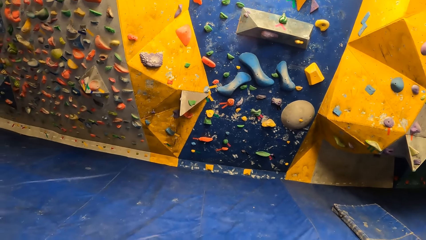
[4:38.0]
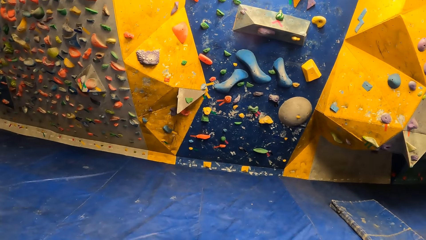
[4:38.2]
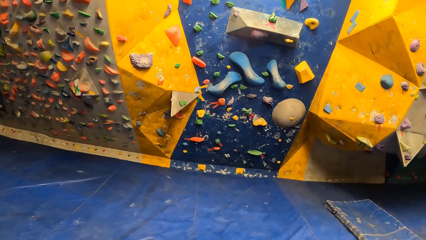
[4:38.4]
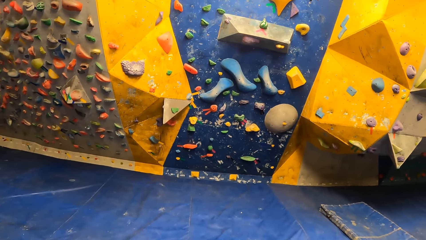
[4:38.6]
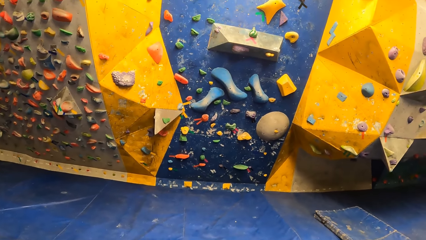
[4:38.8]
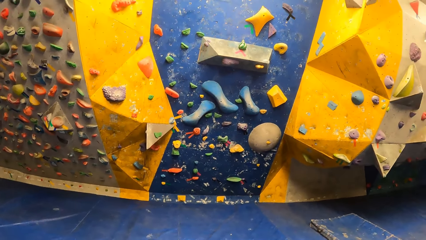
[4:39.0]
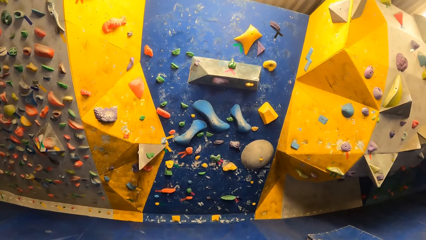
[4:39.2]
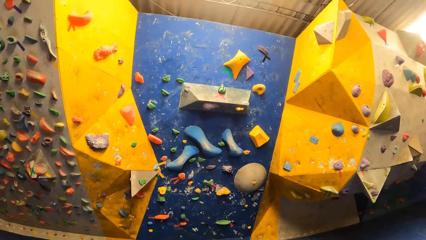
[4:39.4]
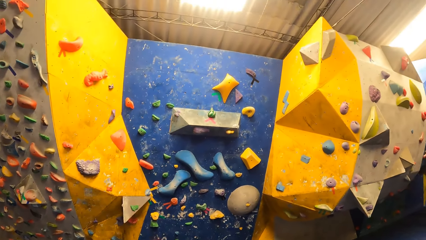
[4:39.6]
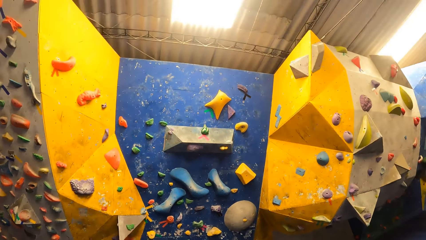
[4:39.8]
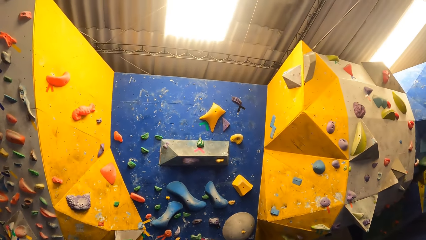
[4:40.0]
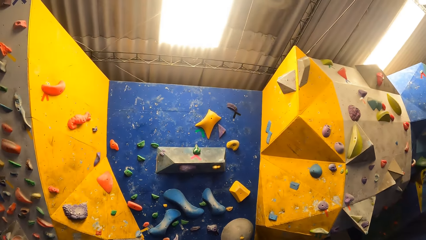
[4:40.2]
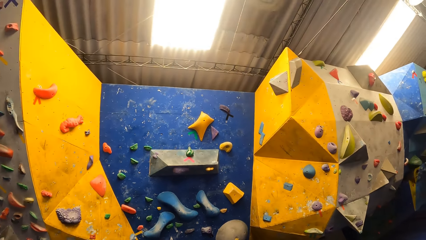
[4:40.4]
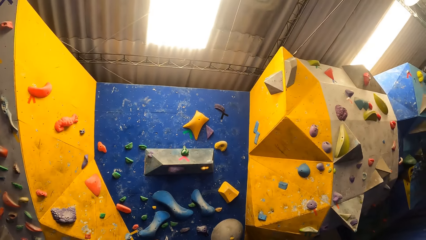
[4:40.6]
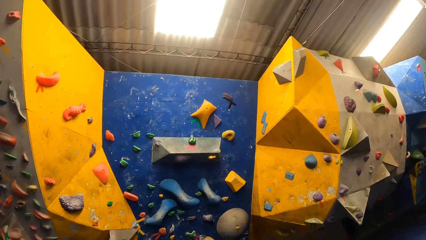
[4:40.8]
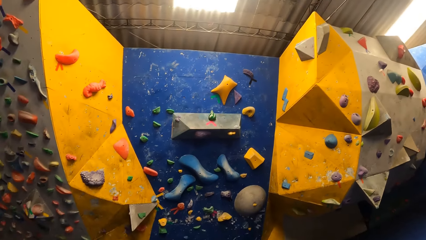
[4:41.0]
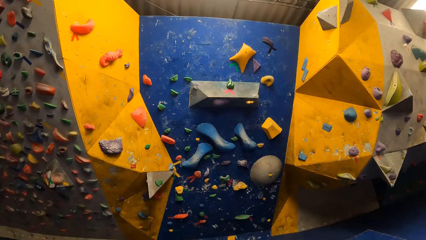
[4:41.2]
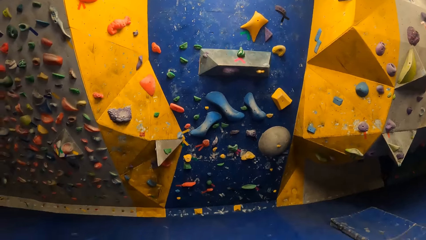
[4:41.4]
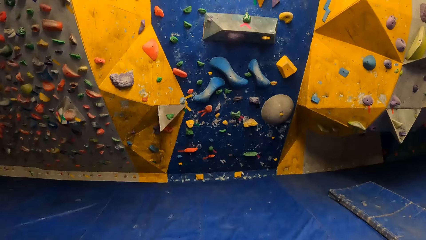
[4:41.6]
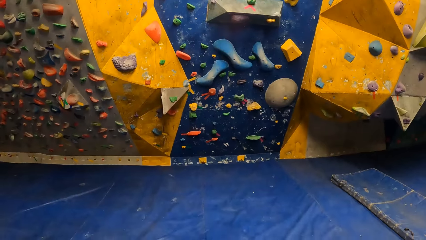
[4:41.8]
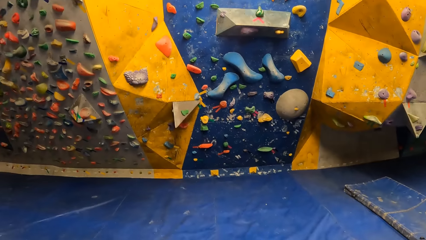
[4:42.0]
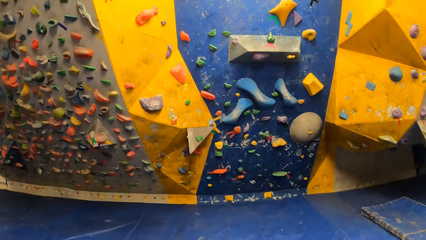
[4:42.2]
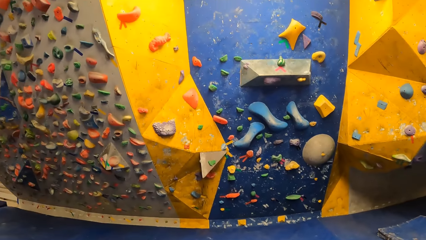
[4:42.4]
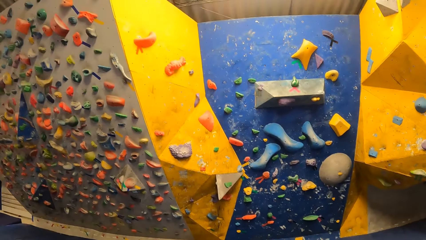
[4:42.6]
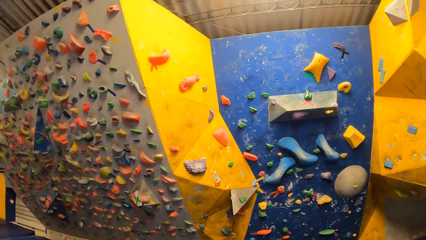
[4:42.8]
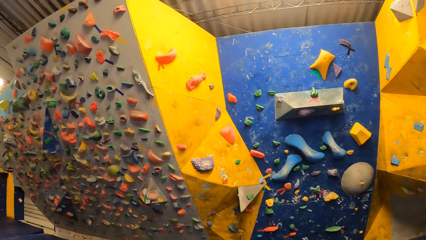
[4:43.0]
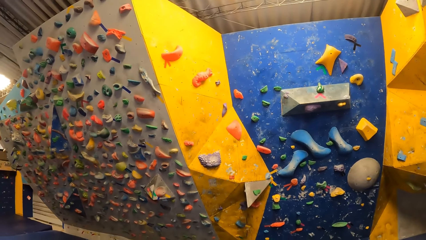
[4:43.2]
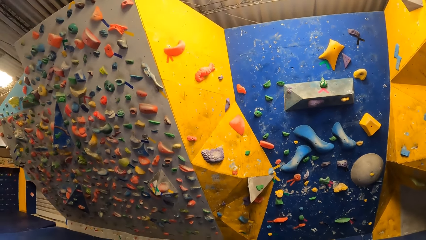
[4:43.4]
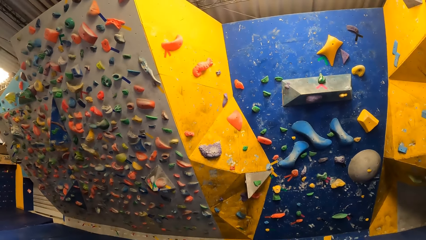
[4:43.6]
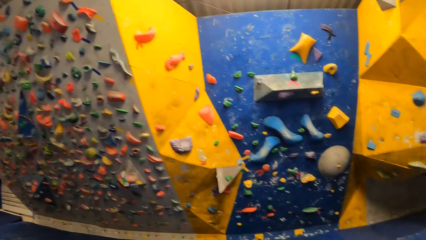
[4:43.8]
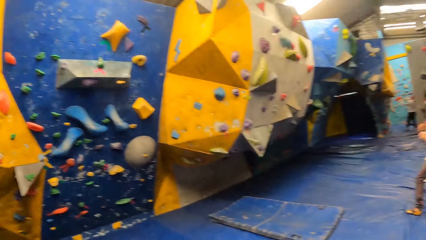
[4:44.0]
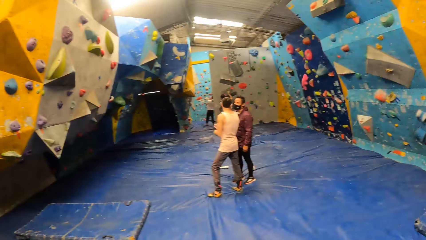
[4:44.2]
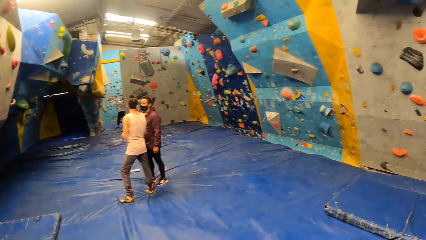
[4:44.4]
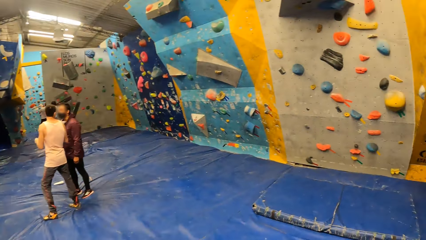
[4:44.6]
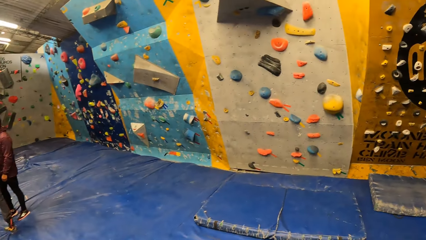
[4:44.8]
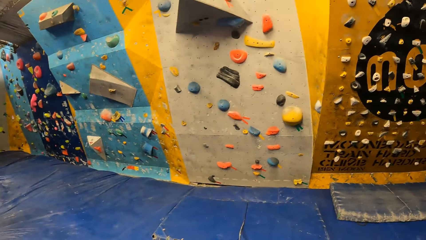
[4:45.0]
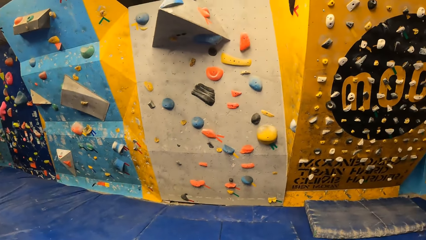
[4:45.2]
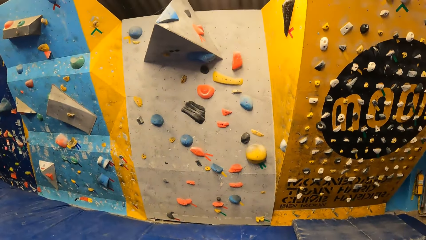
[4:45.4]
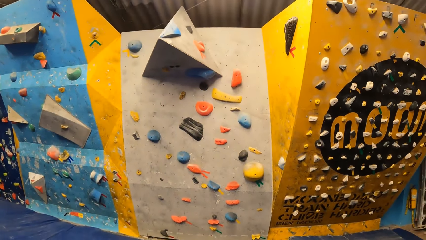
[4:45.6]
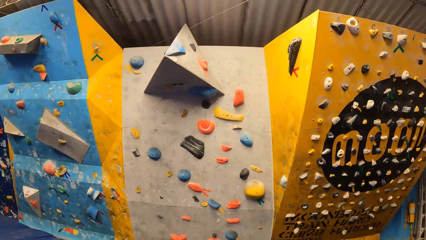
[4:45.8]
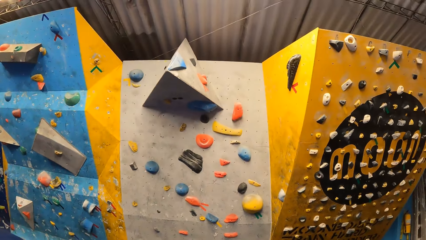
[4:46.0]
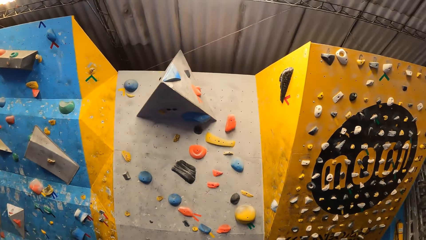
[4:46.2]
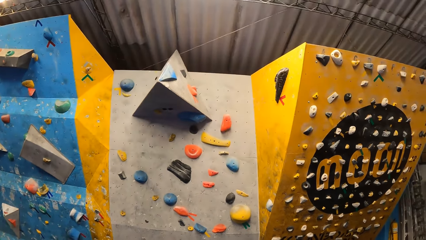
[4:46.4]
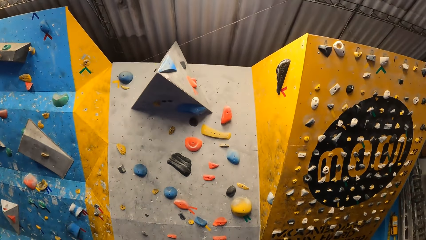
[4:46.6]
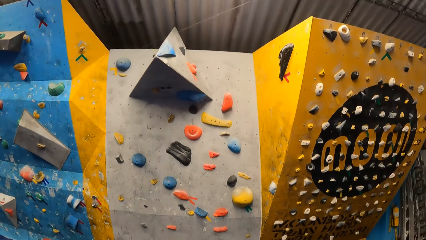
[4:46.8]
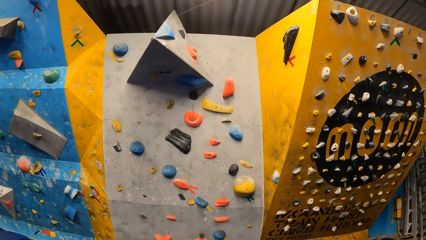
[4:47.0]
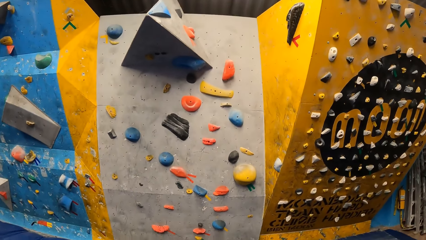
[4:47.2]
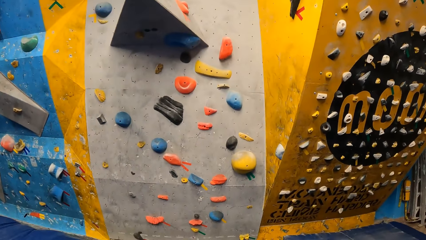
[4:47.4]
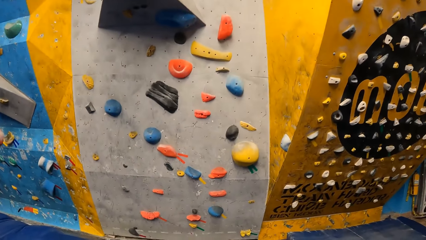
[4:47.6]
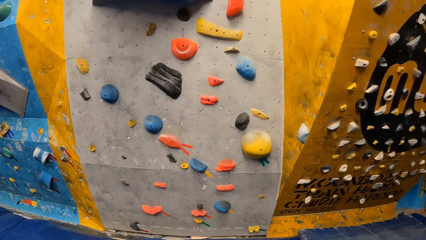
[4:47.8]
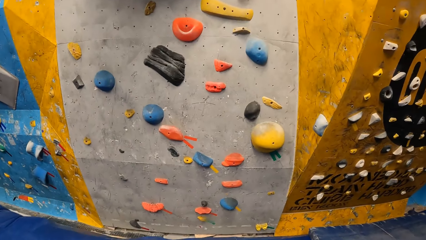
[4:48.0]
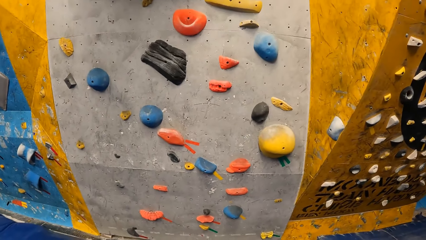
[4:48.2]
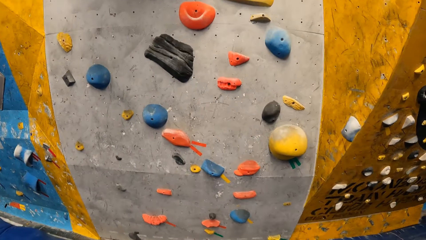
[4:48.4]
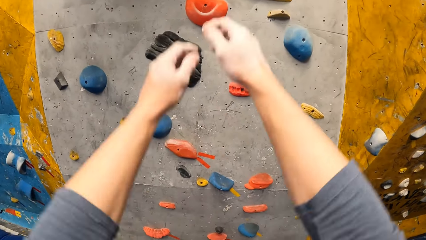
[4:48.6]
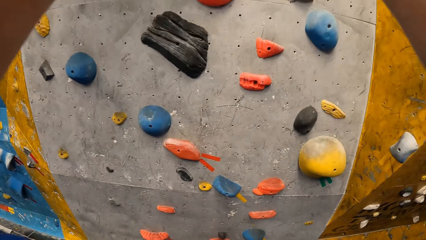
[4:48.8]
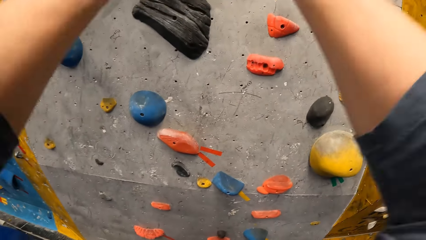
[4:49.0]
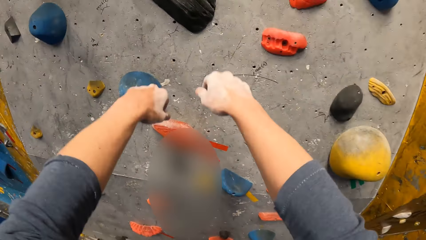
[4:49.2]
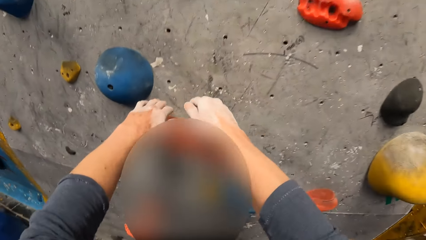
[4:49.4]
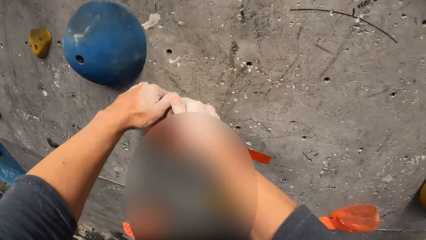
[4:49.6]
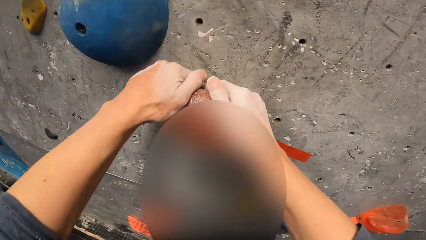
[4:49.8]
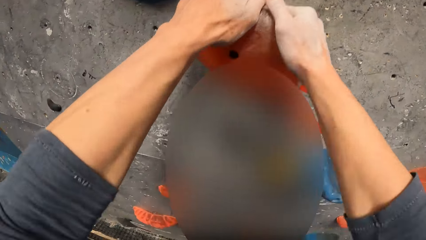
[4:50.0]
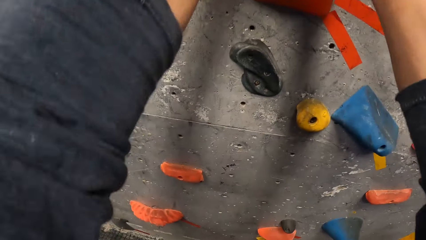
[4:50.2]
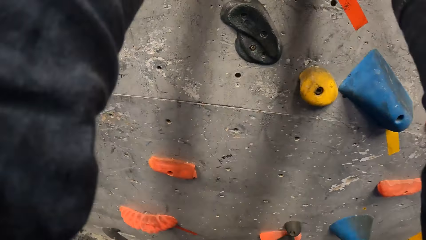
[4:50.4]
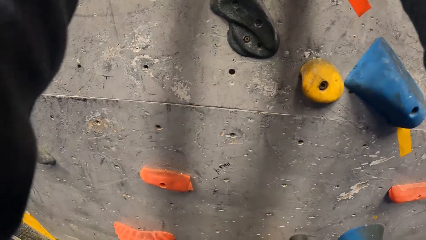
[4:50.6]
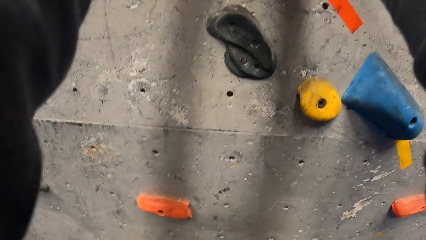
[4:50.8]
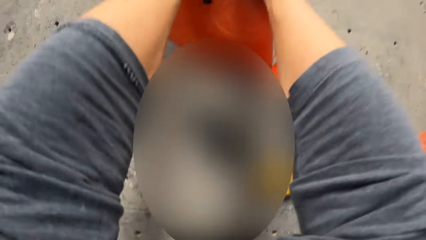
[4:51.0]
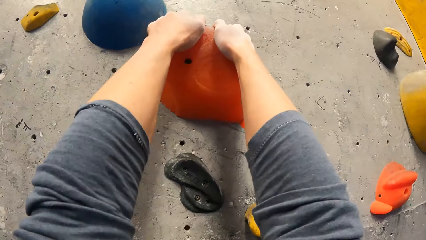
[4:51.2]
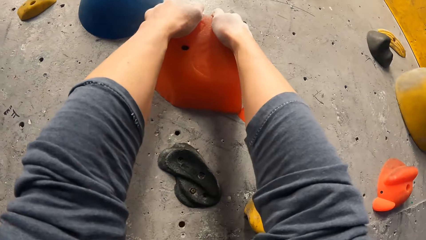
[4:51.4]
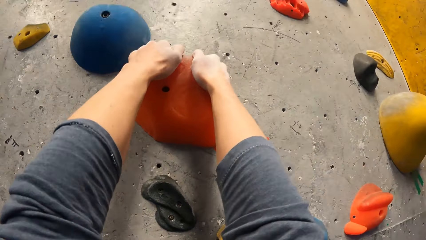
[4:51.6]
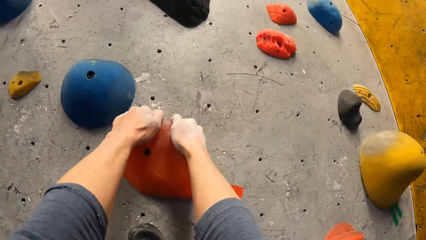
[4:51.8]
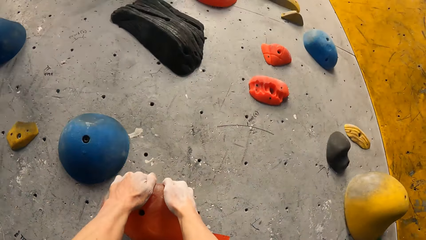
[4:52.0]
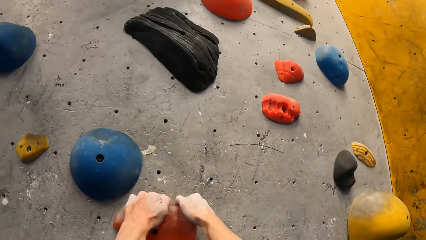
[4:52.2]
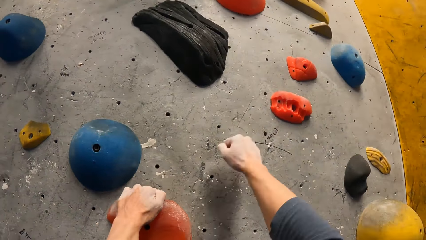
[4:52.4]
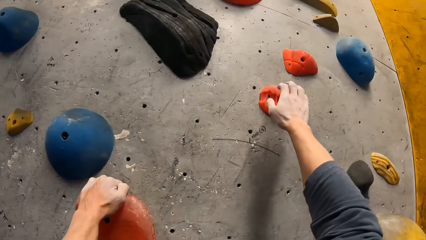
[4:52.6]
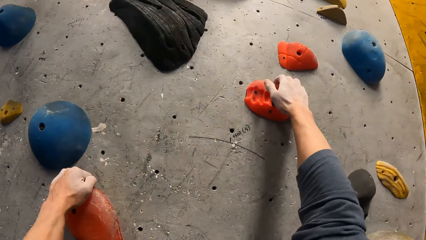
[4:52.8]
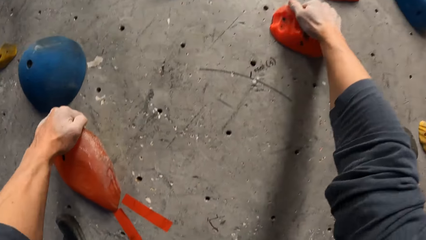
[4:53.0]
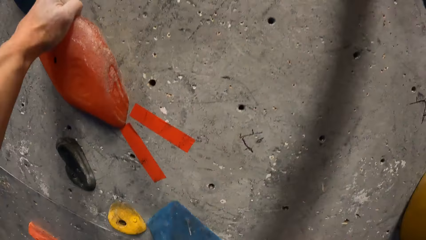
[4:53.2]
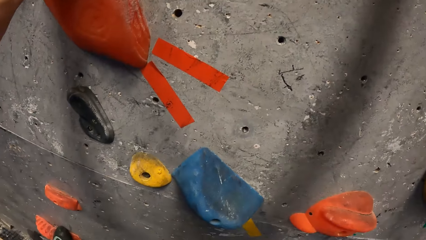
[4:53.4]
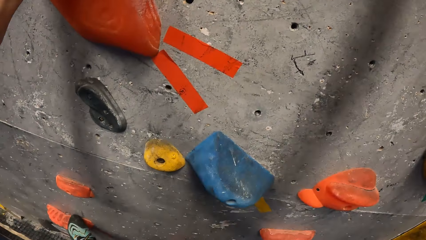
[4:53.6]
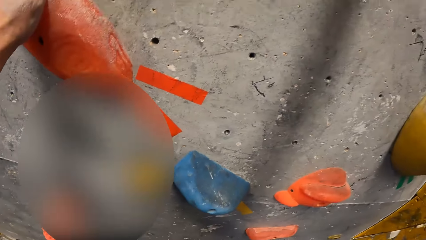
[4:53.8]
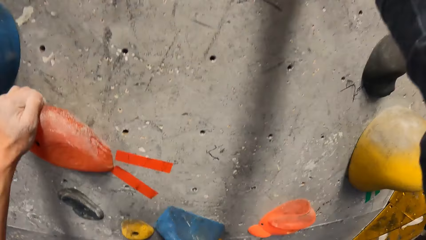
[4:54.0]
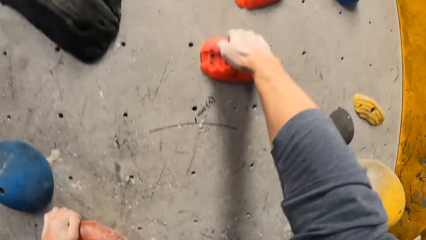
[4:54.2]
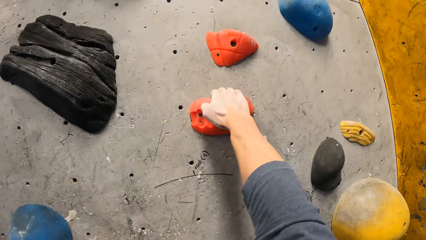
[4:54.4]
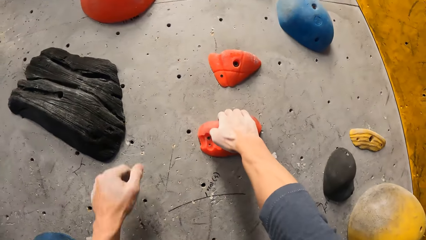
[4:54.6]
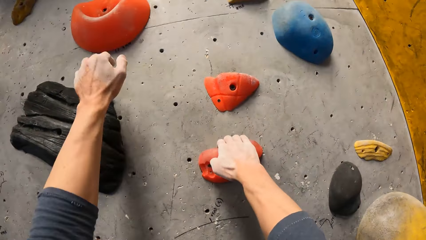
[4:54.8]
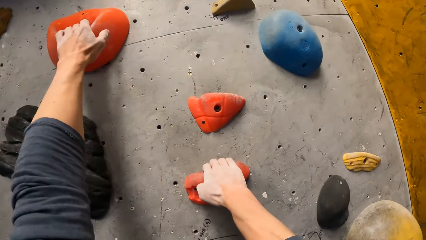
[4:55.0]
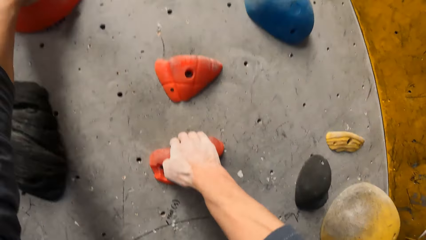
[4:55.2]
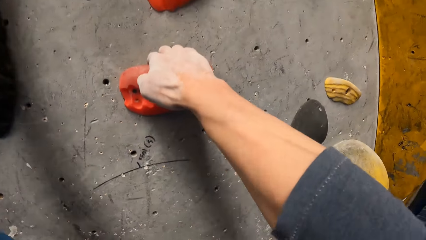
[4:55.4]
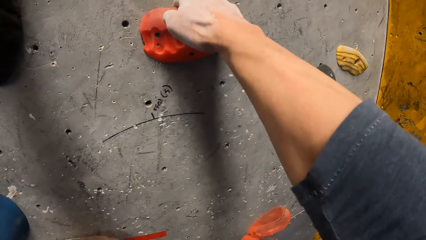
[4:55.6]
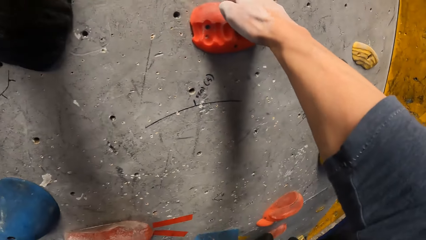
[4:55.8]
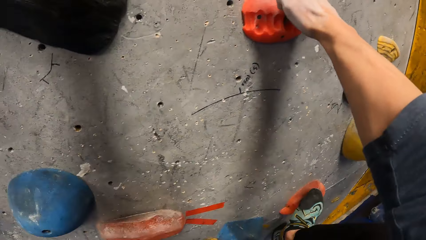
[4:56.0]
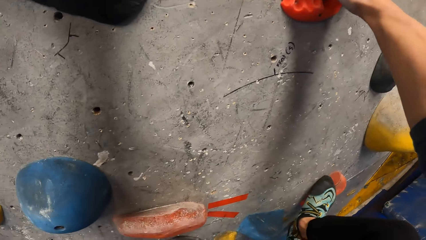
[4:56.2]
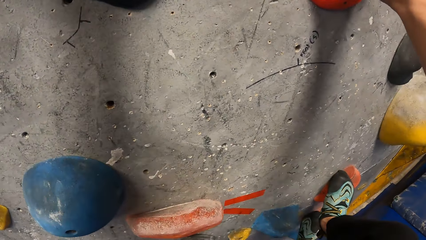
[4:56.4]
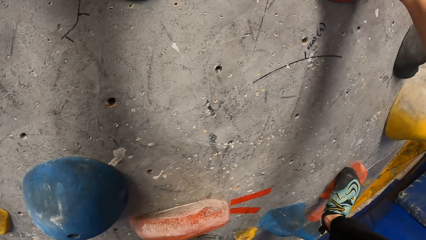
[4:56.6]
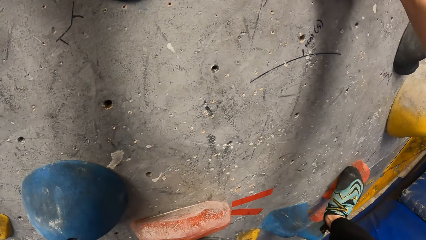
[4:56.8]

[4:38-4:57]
The camera wearer looks at the wall. They look around. They walk towards the wall. They hold a slab on the bouldering wall with both hands. They touch the climbing equipment. They climb the bouldering wall with both hands and legs with the support of climbing equipment.
